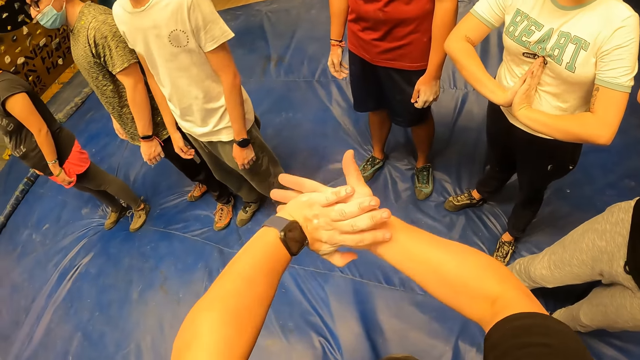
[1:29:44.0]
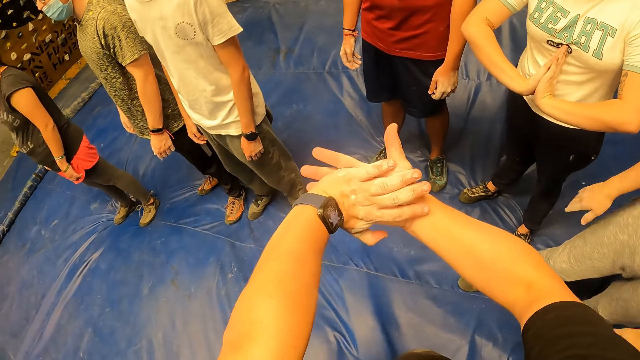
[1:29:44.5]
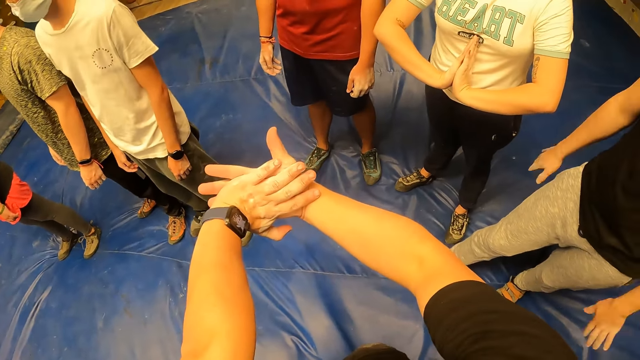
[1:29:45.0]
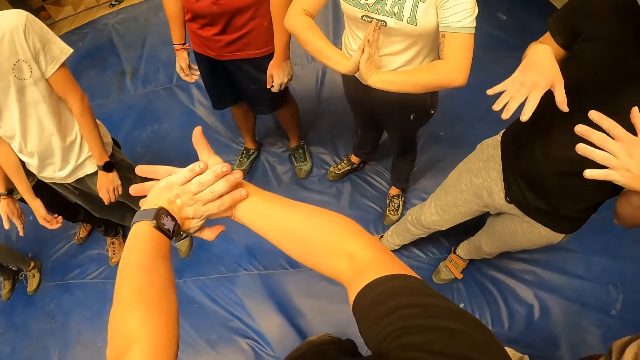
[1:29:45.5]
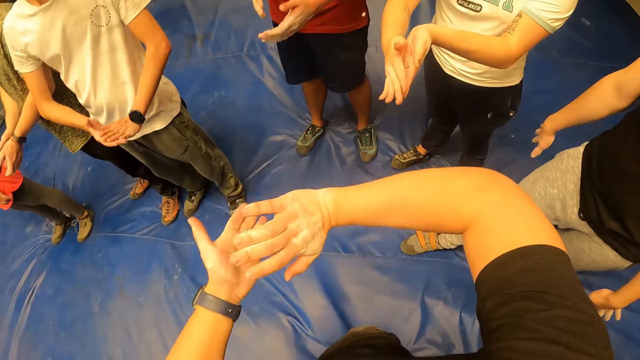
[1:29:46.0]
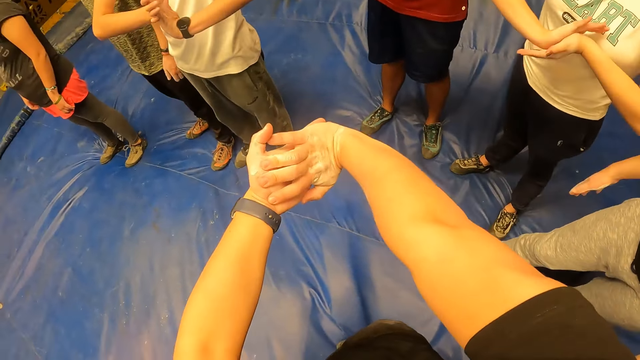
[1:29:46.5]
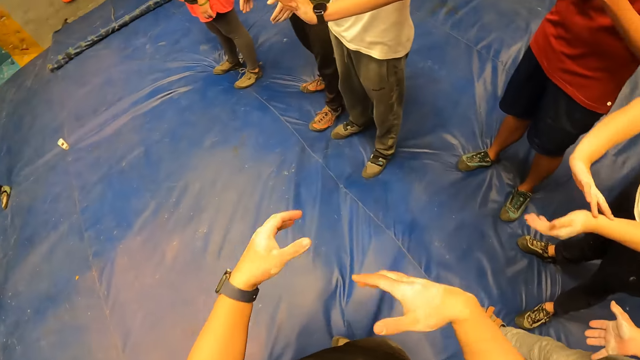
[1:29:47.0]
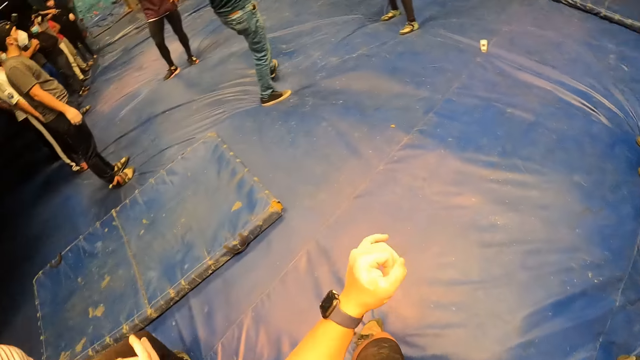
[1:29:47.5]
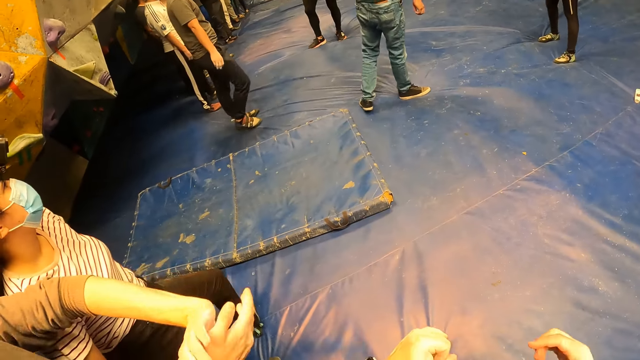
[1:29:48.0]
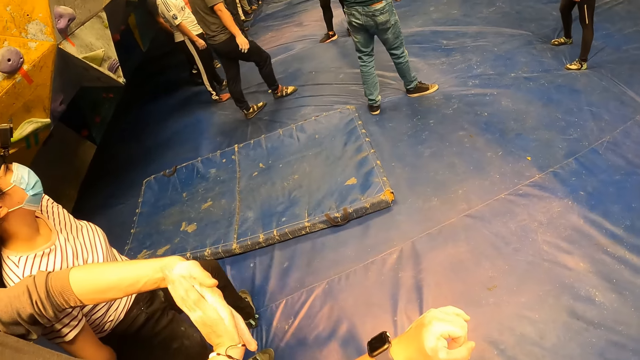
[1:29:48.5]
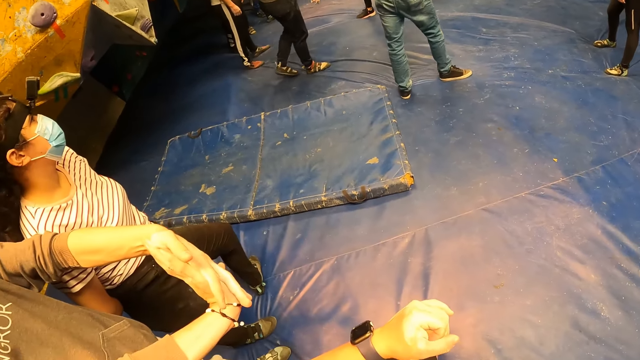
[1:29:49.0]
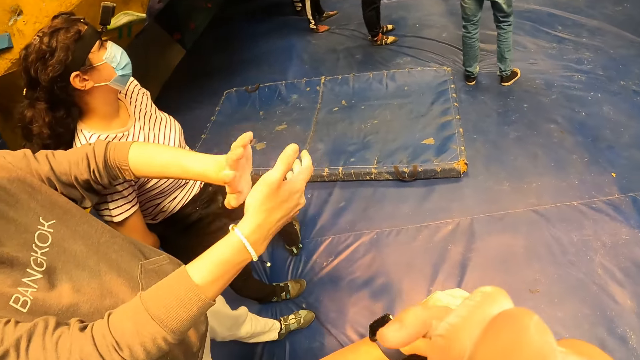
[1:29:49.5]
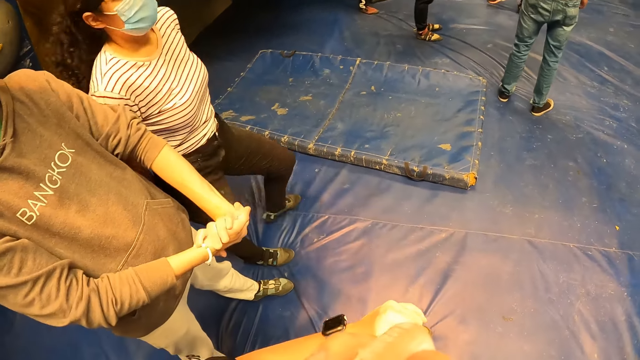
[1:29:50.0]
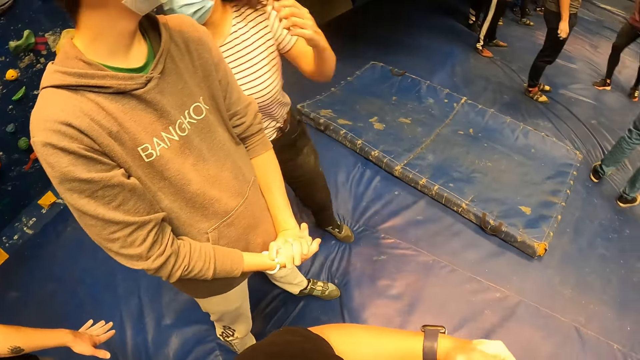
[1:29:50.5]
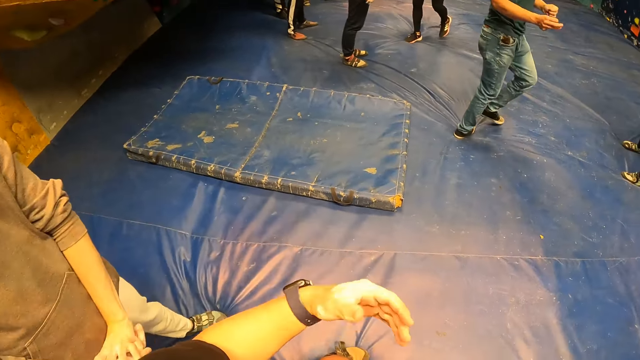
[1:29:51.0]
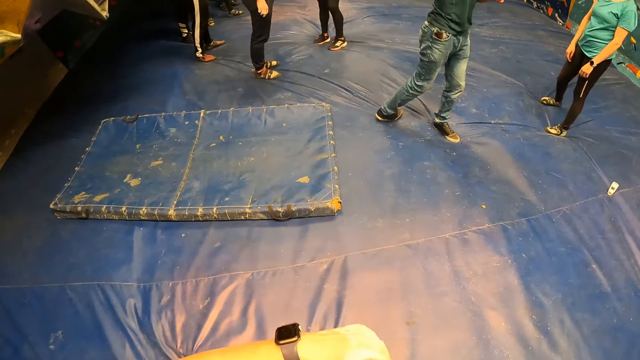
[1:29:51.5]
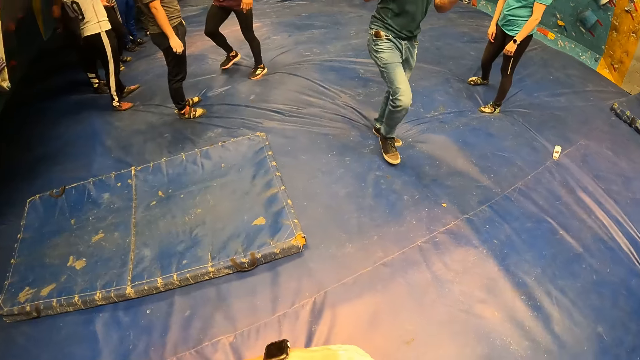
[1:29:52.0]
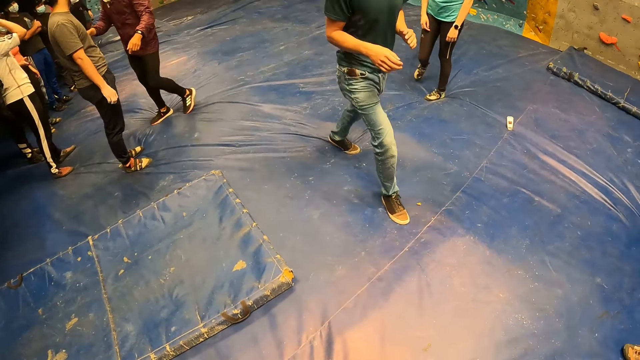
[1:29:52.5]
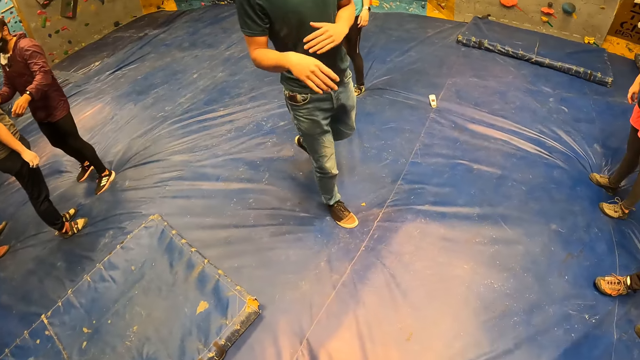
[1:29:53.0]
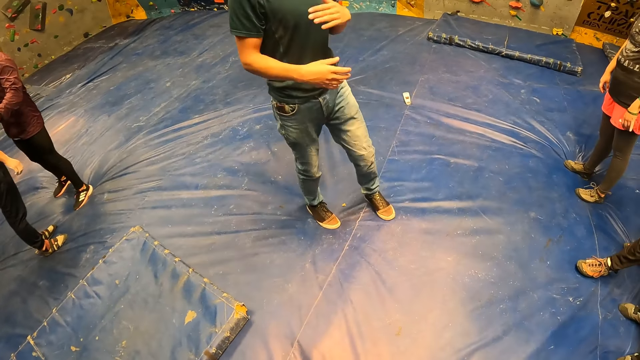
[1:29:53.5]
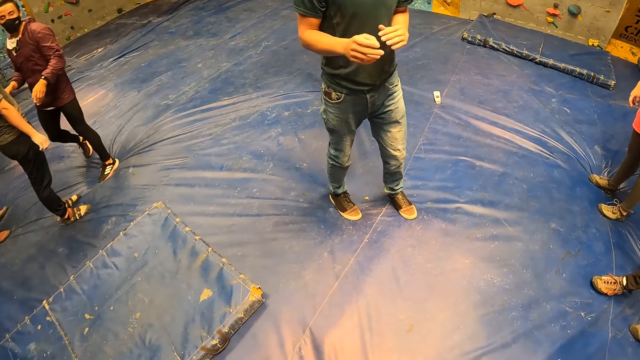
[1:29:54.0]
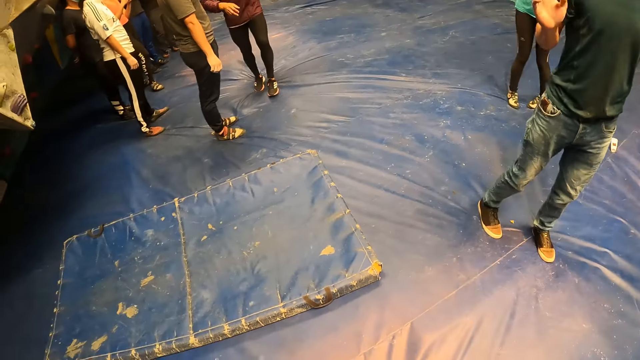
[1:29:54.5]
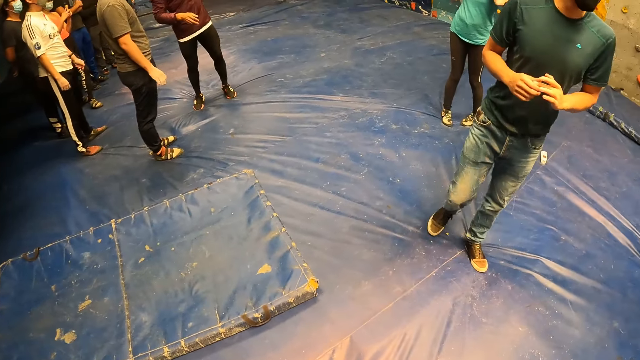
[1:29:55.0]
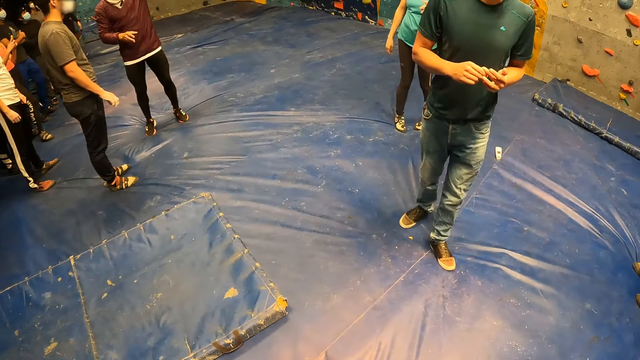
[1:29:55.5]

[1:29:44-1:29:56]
The camera wearer puts the hands together. They move the hands. They shake hands and put the hands together. They walk forward. They hold the face and move the hand up. They move the hands. They shake hands. A man interacts with the camera wearer and the group of people. The camera wearer looks around and puts the hand down.

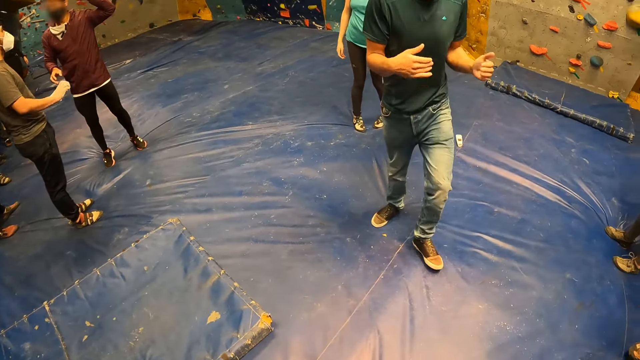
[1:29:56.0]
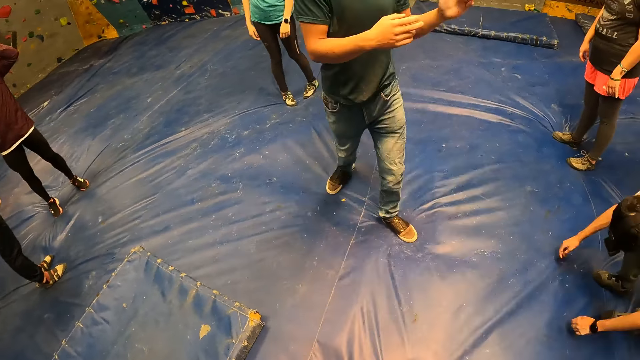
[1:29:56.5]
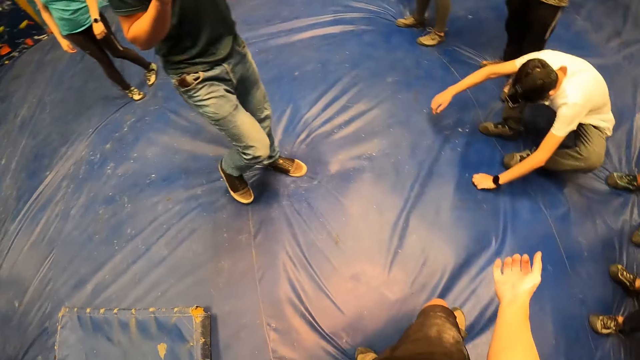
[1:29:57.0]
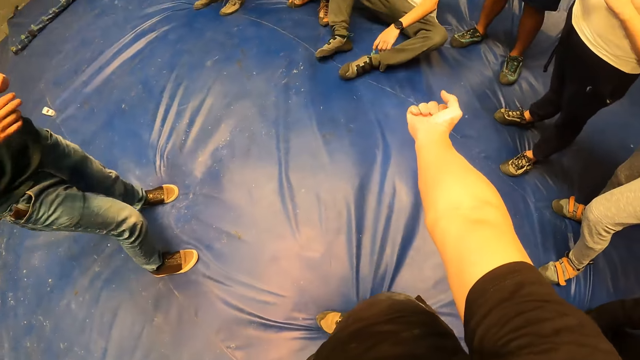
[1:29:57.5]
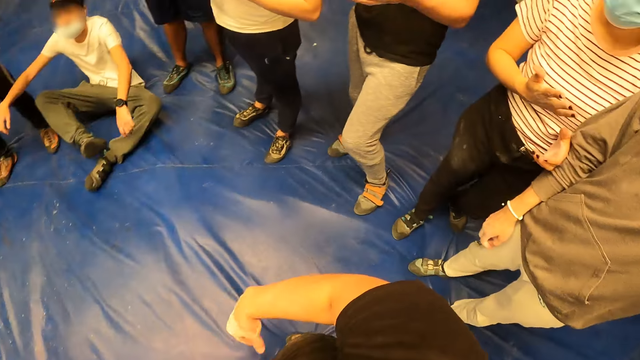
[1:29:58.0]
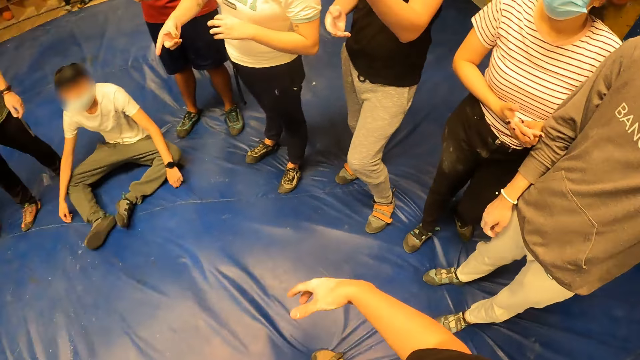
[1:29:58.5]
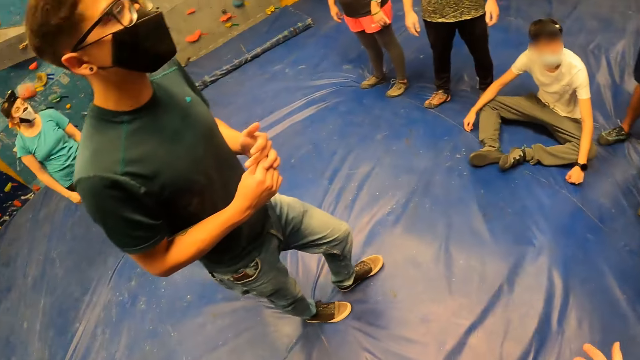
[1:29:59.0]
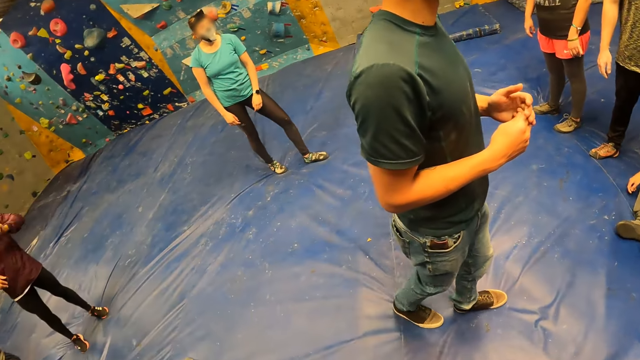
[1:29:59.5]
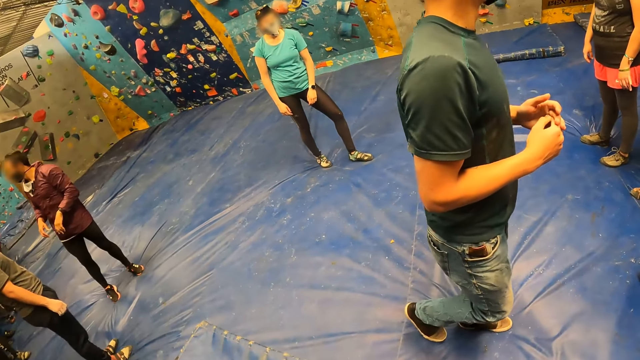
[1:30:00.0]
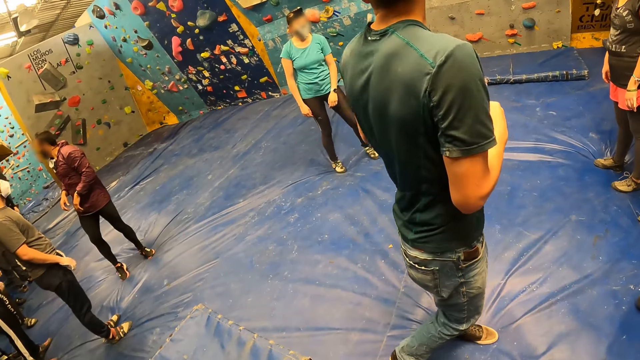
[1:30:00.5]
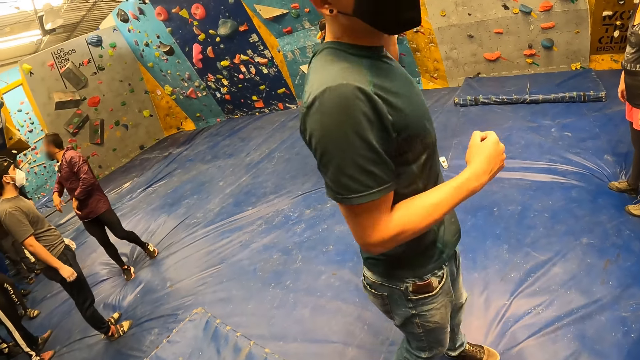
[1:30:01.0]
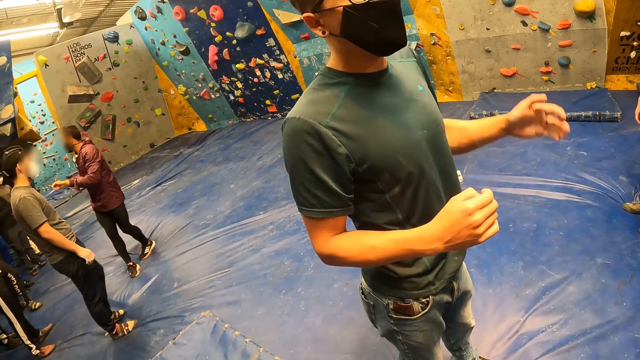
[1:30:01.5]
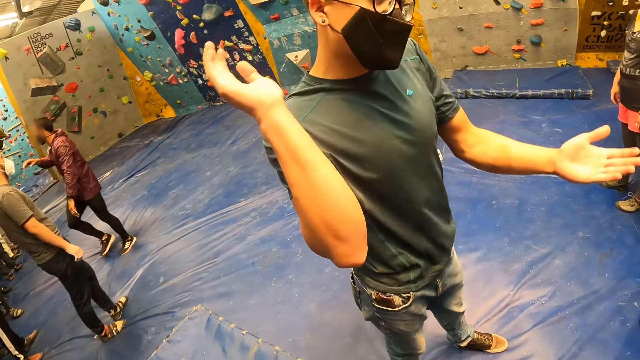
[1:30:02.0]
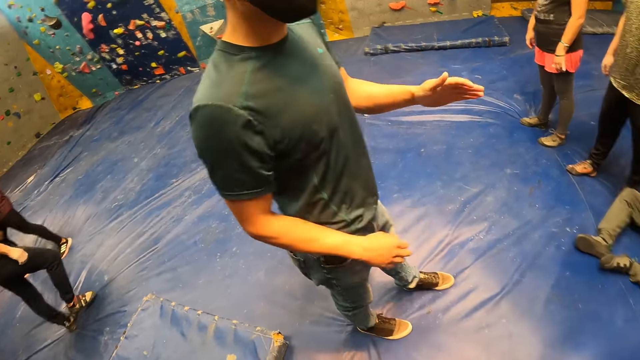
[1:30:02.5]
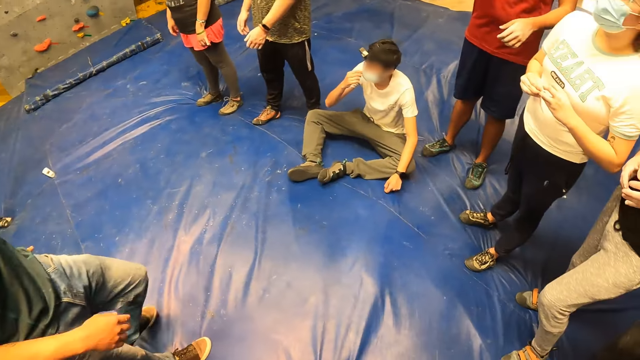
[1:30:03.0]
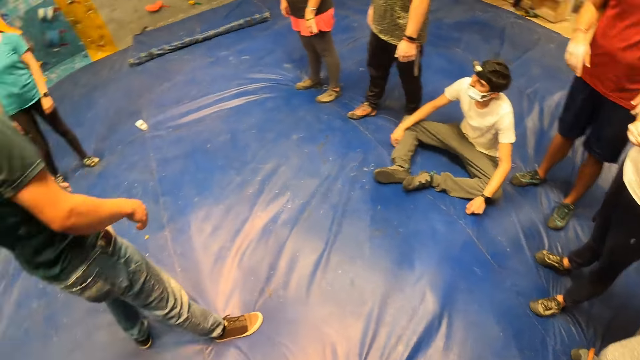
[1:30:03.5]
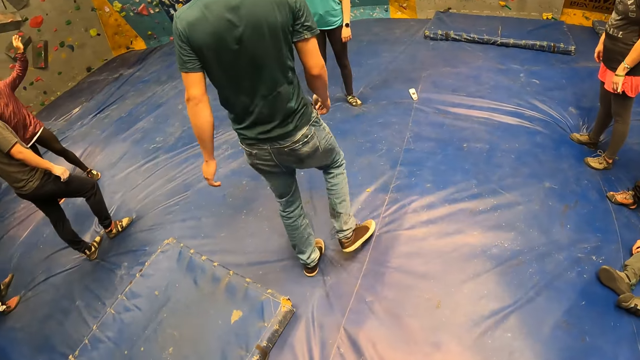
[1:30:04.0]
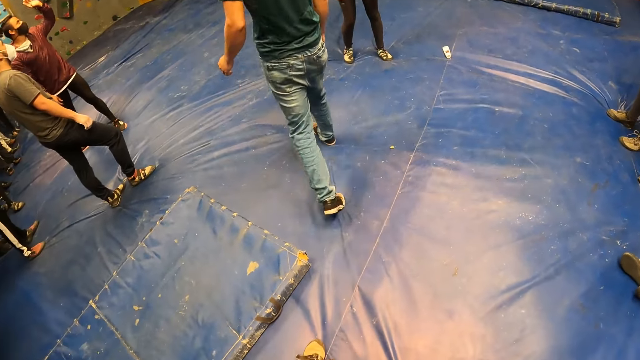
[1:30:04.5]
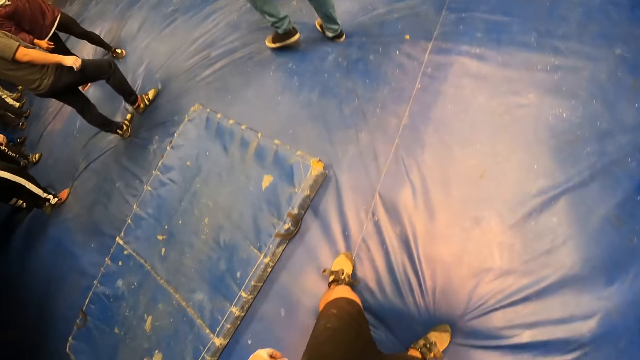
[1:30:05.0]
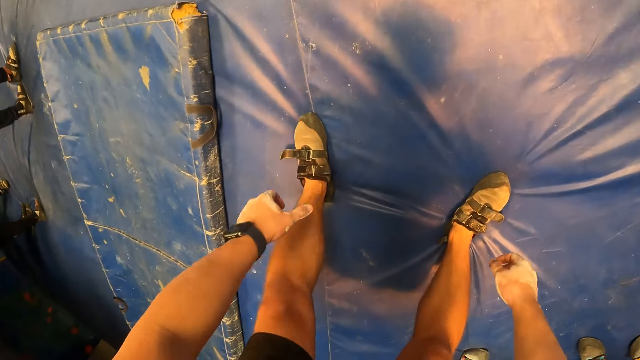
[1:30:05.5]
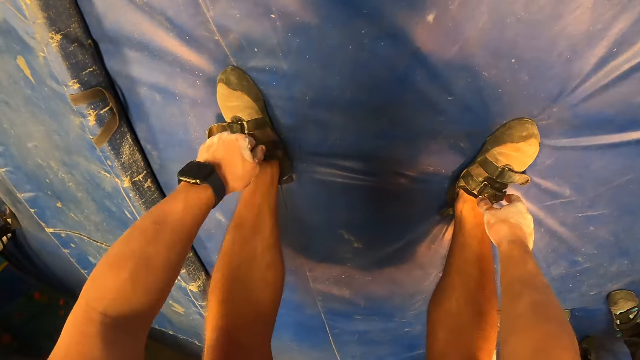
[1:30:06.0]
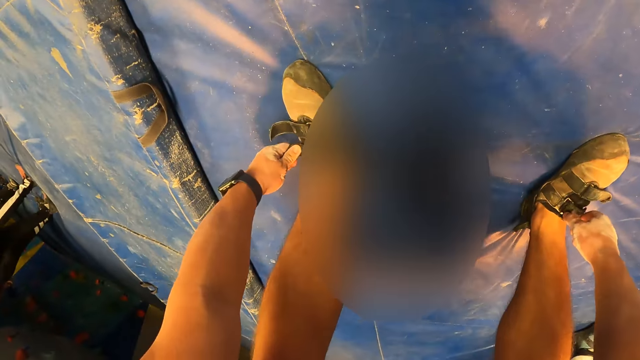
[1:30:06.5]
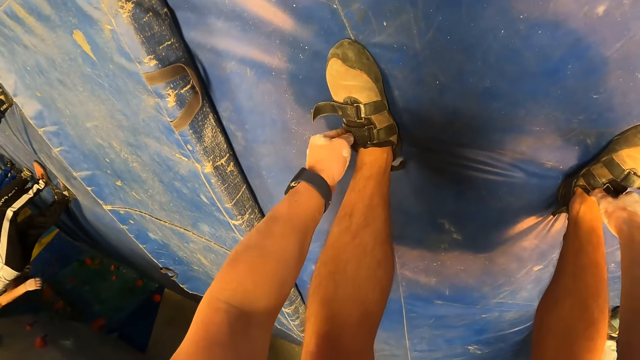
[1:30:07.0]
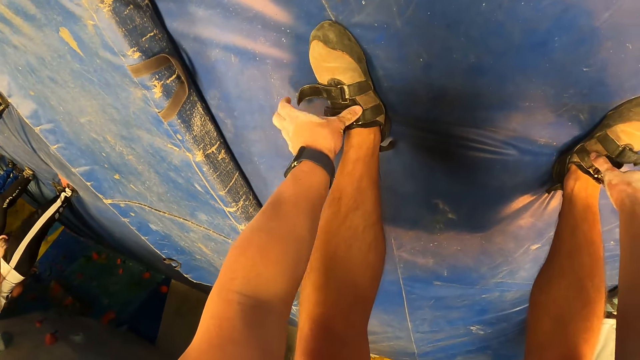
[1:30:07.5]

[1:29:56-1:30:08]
The camera wearer moves the hand forward. He moves the hand down. He shakes the hand. He looks around. He moves the hand down, looks down and bends down. He adjusts his shoes with both hands. He closes the lace and holds the lace.
